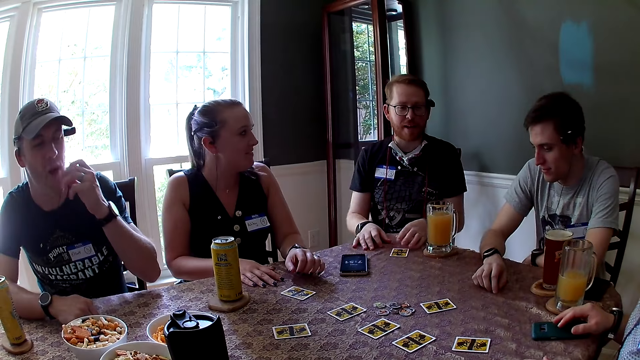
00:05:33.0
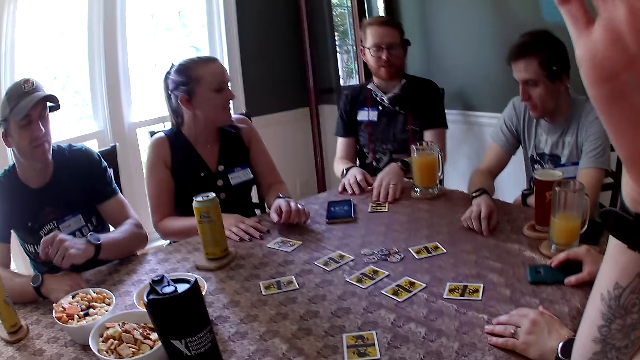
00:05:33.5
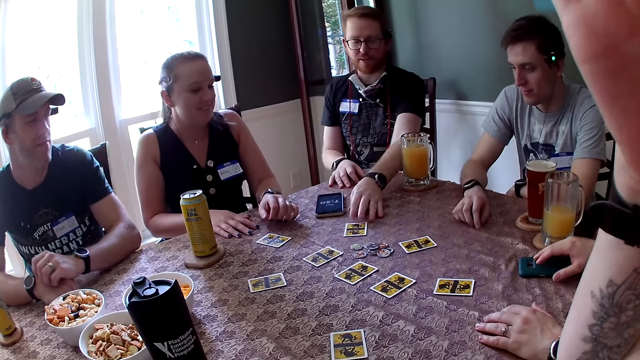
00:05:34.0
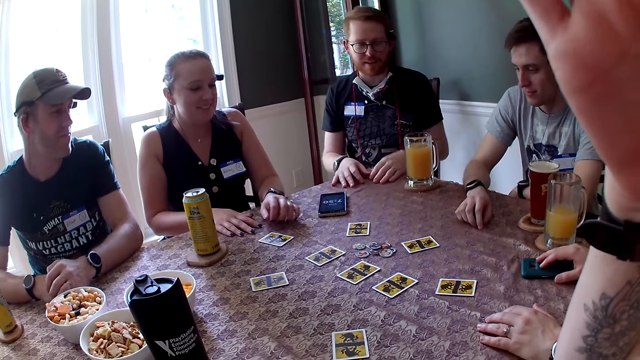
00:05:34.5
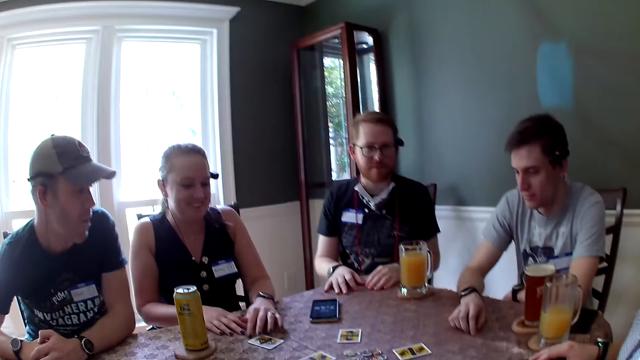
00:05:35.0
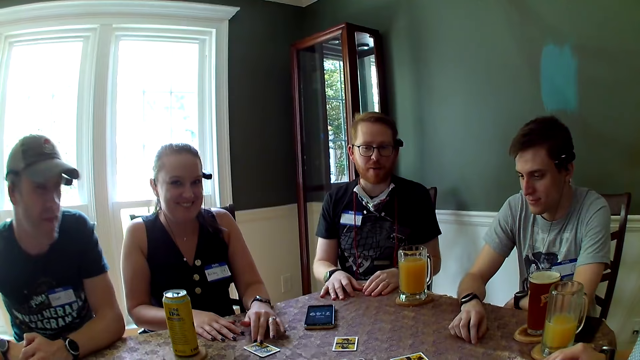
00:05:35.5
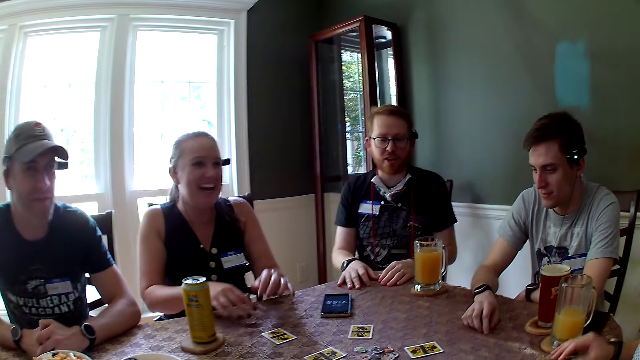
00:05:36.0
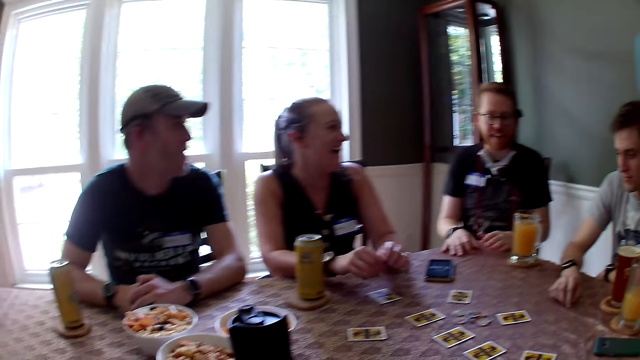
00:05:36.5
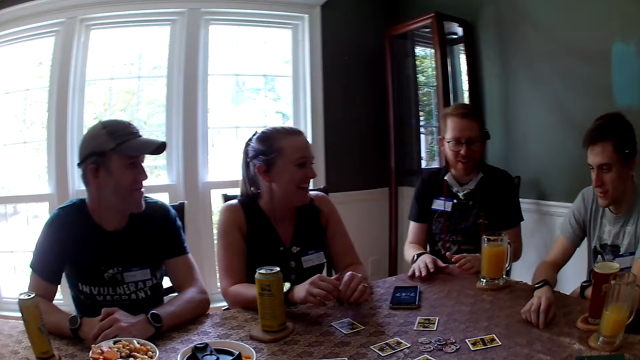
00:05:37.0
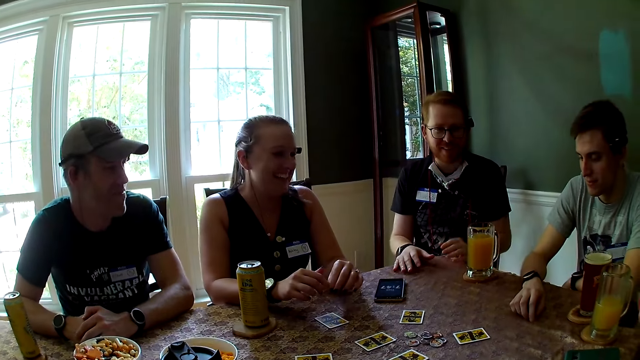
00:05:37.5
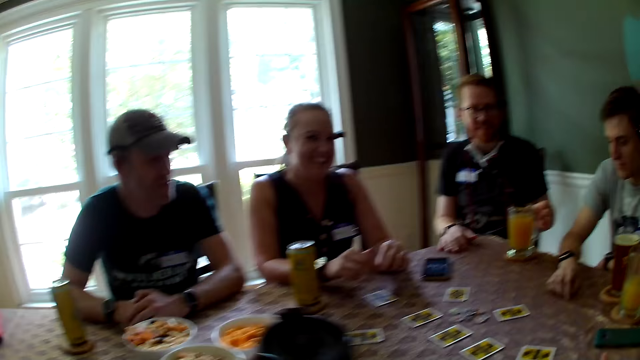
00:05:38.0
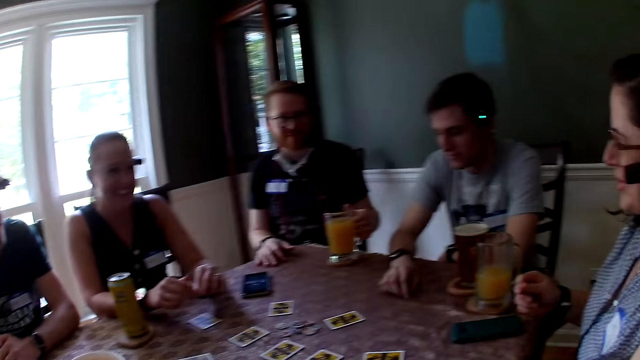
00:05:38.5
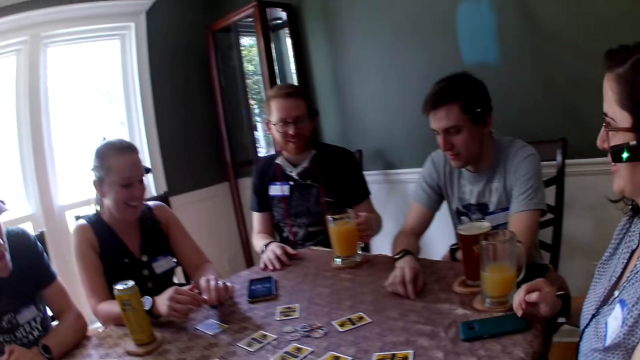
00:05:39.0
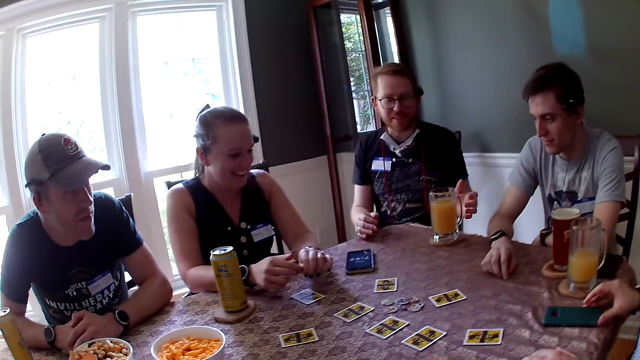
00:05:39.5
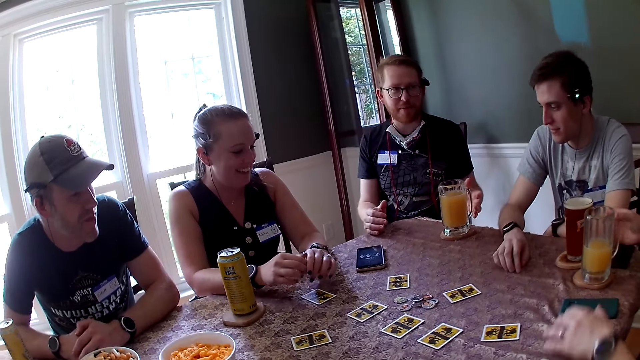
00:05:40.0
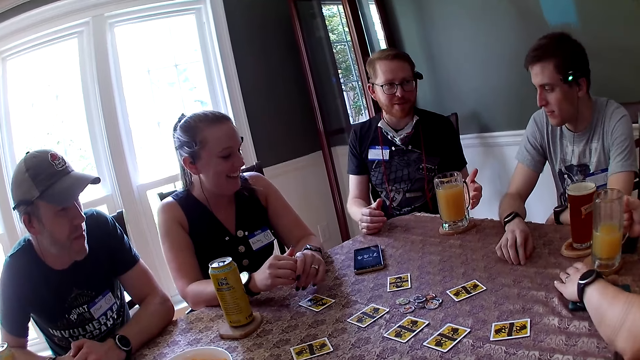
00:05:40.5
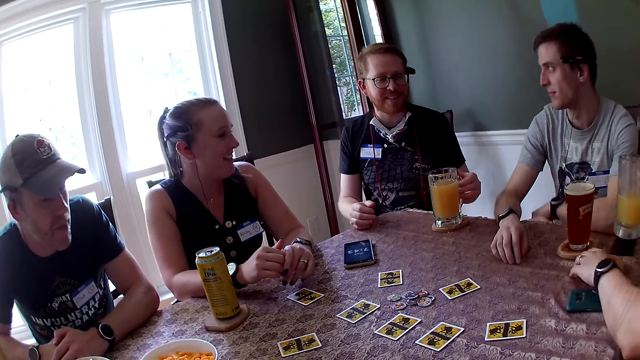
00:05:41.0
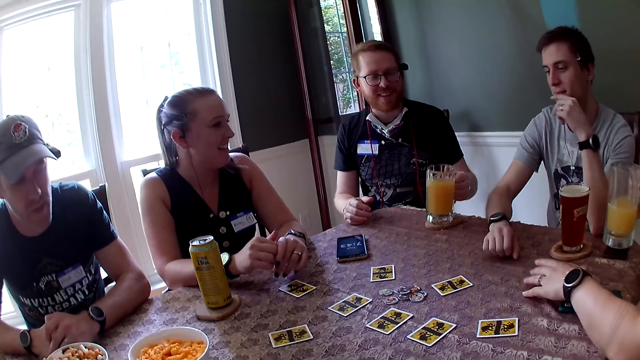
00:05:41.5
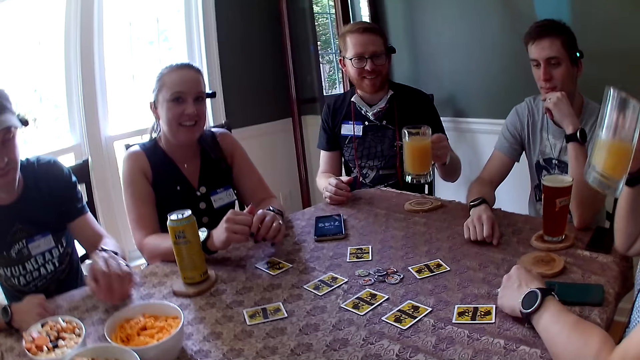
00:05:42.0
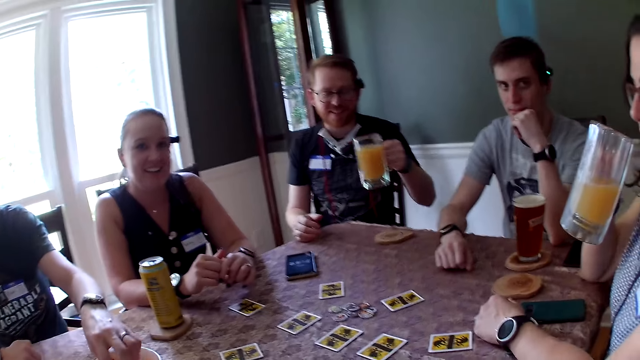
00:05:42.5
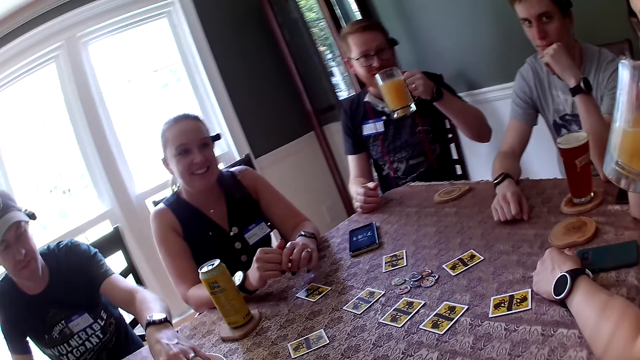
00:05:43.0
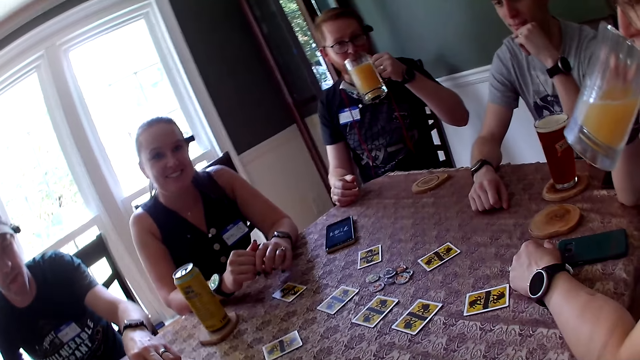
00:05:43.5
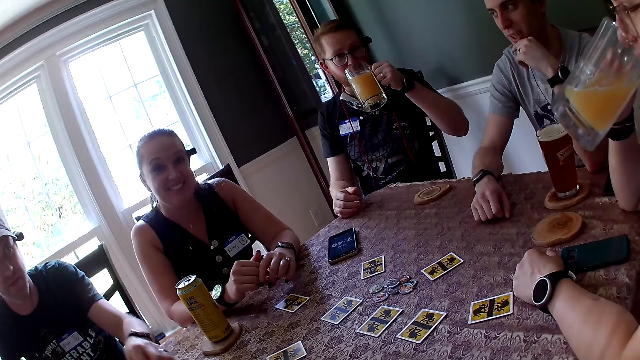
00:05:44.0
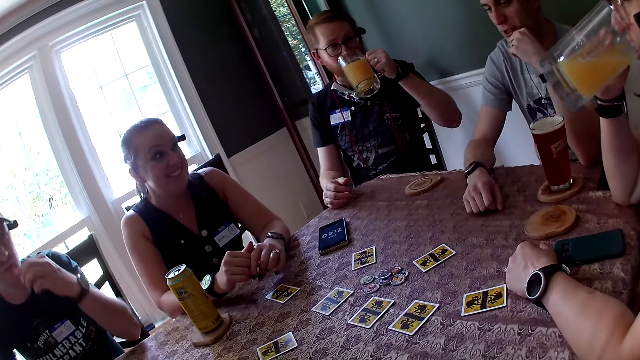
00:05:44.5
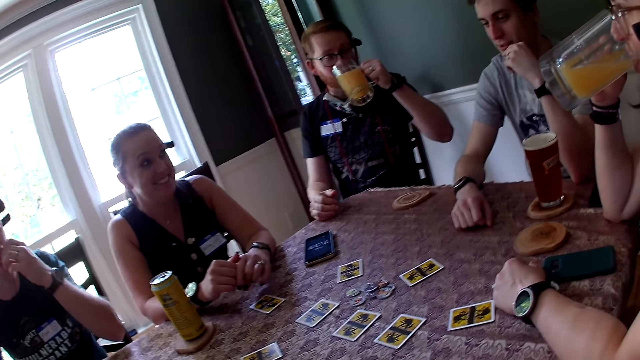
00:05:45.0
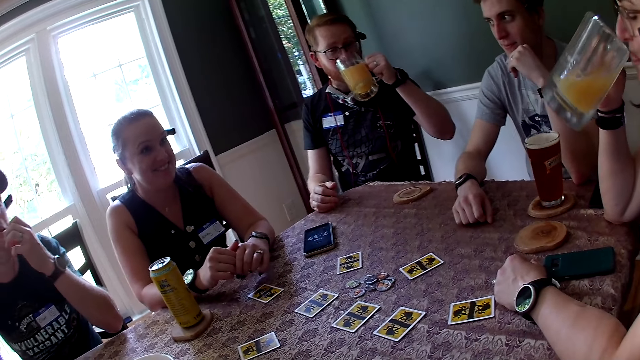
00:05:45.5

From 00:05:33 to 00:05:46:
A man interacts with the camera wearer. The camera wearer touches her face. Another man eats something. The camera wearer fixes the camera. A woman takes both hands off the table. The camera wearer talks with the second man. Another woman interacts with the first man. The first man interacts with the second woman. The second woman picks a cup of juice on a coaster from the table with her right hand. The camera wearer interacts with the first man. A third man touches his face with his left hand. The first man picks a cup of juice on a coaster from the table with his left hand. A fourth man picks cheese puffs from the bowl on the table with his left hand. The camera wearer talks with a lady. The first man drinks the cup of juice with his left hand. The second woman drinks juice. The third man interacts with the camera wearer. The fourth man eats the cheese puff in his left hand.

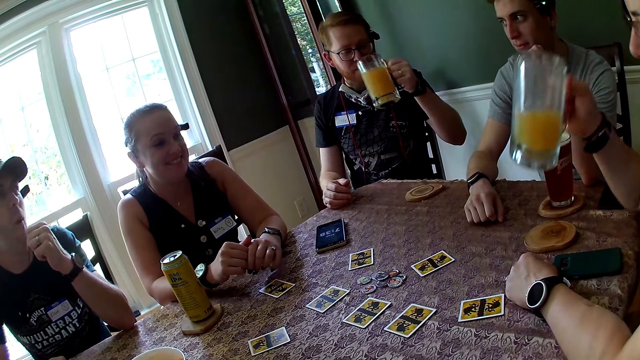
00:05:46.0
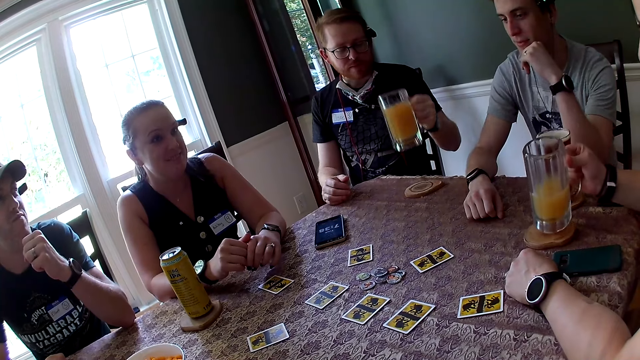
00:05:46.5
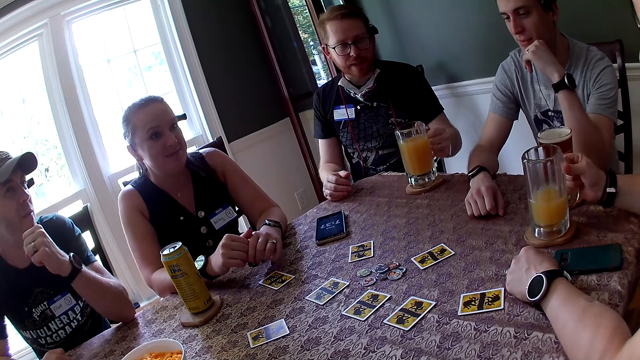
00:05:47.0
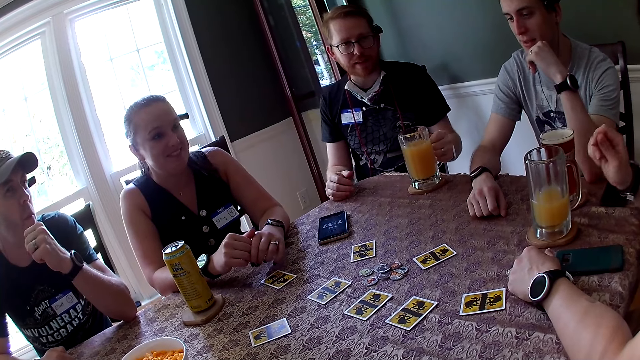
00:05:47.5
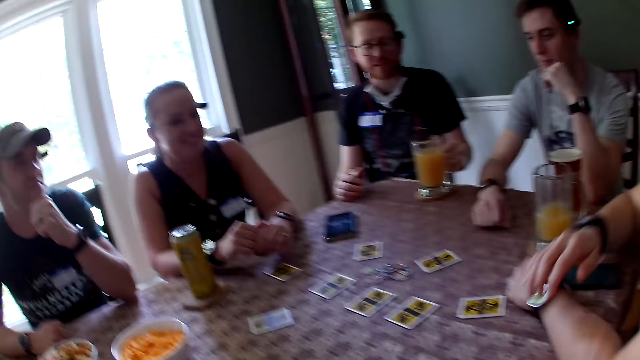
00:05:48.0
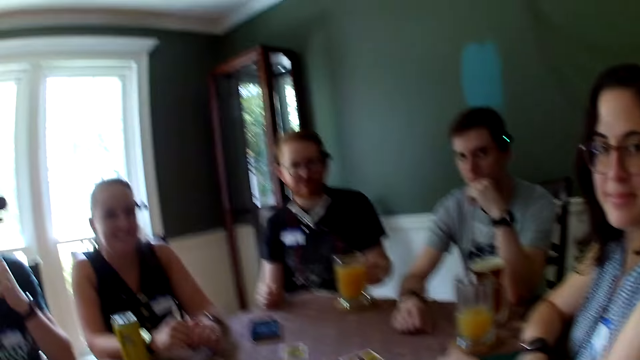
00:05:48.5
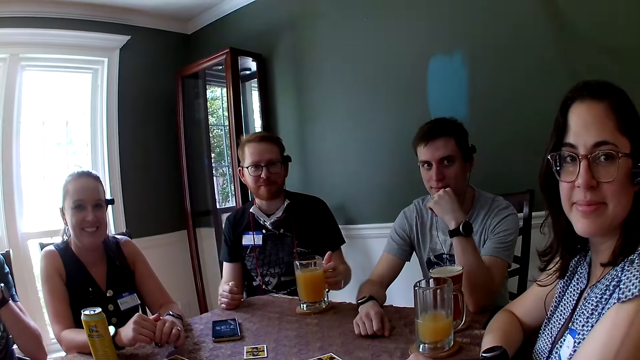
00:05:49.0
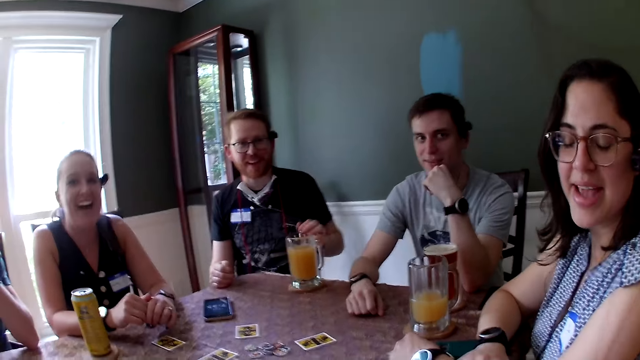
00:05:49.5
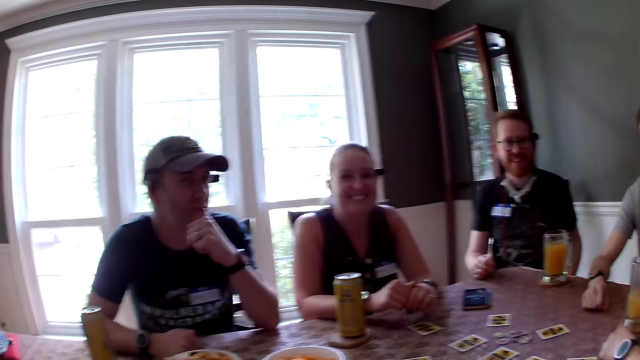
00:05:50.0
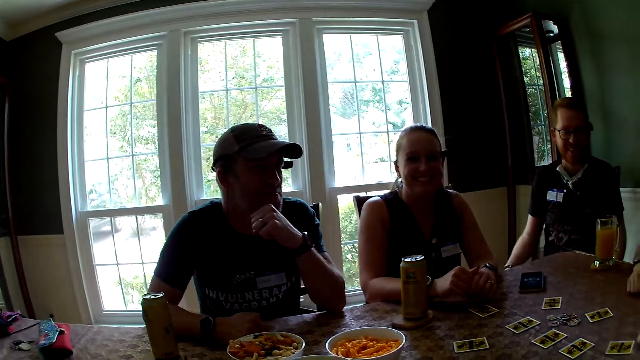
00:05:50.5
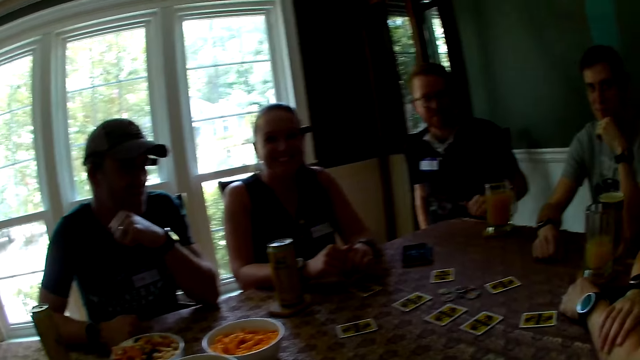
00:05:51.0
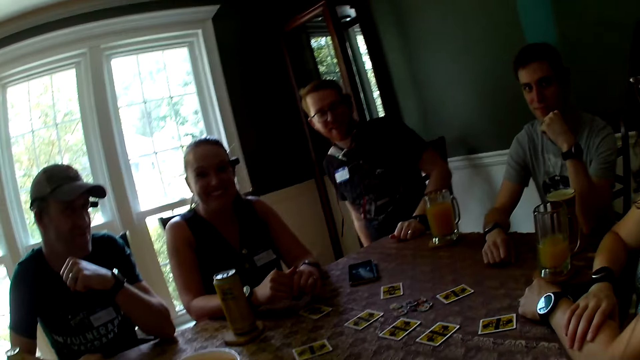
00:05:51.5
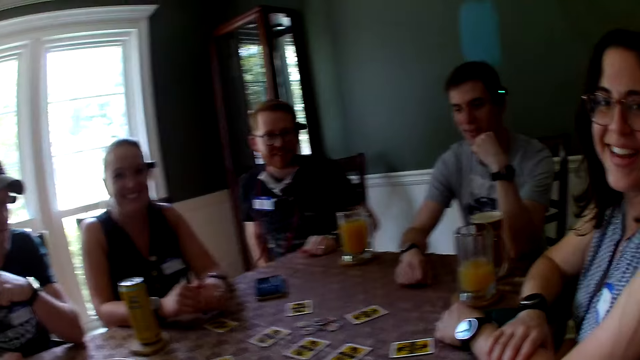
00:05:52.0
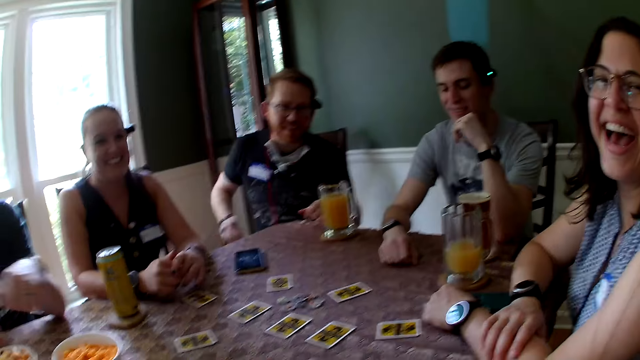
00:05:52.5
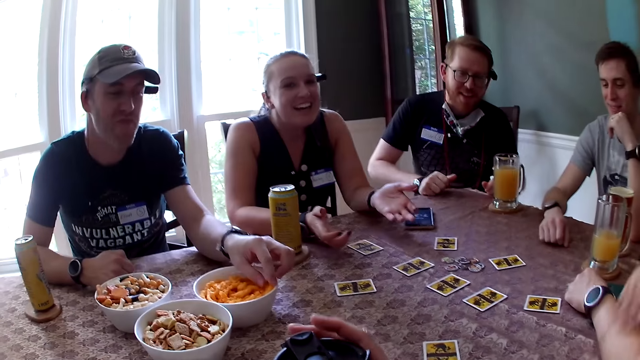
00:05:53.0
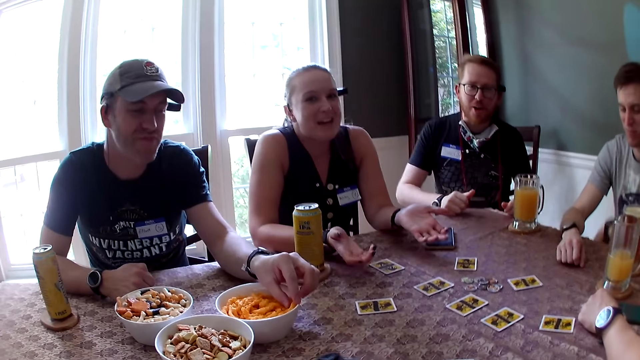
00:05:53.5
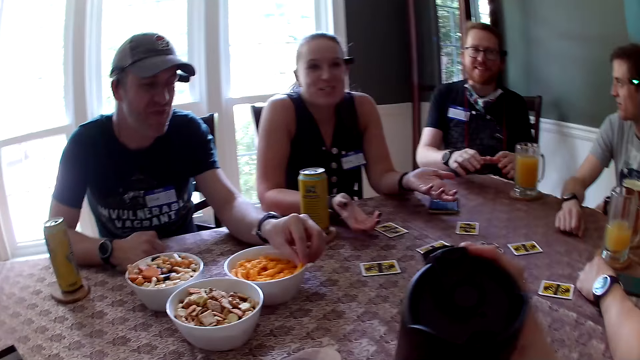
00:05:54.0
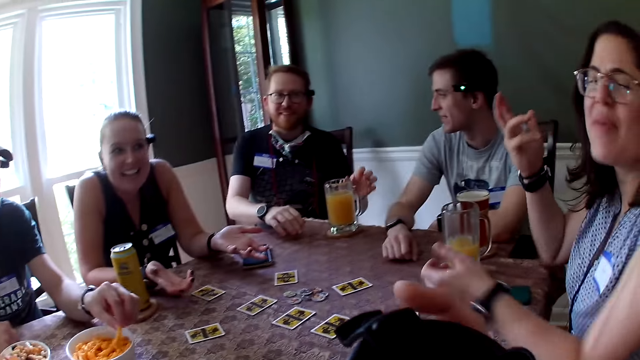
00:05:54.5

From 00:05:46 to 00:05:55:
The woman interacts with the man. The man drops the cup of juice in his left hand on the coaster. The woman drops the cup of juice in her right hand on the coaster. The woman puts her right hand on her left arm. The camera wearer interacts with the people at the table. She talks with the woman. The people at the table interact with the camera wearer. The man takes his right hand off the table and places his left hand on the table. The woman talks with the camera wearer. Another man picks cheese puffs from the bowl on the table with his left hand. The camera wearer picks a cup from the table with her right hand. Another man drops his left hand from his face. A lady talks. The first man holds the cup on the table with his left hand.
